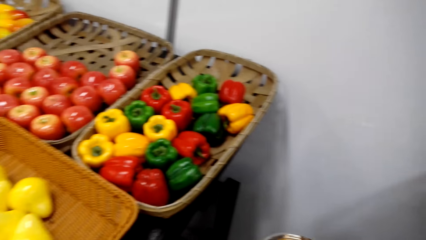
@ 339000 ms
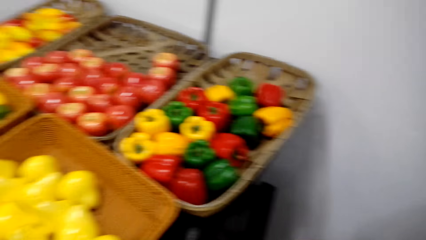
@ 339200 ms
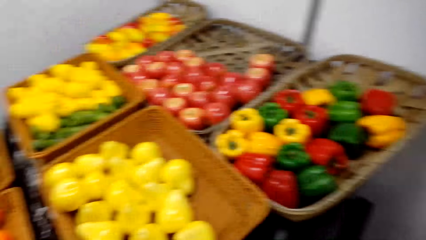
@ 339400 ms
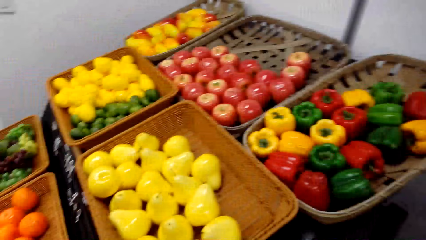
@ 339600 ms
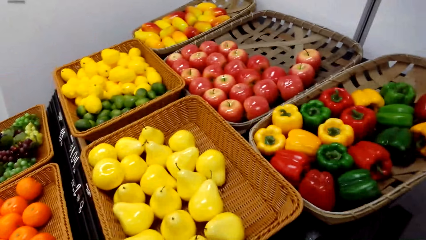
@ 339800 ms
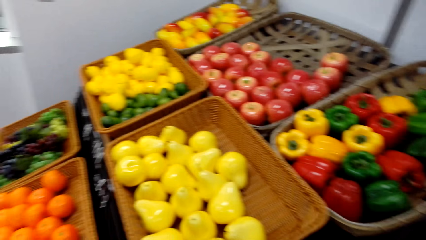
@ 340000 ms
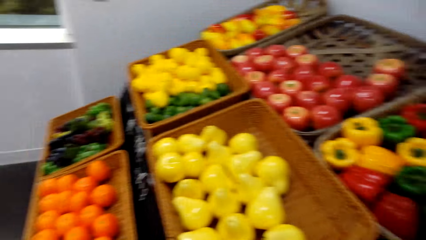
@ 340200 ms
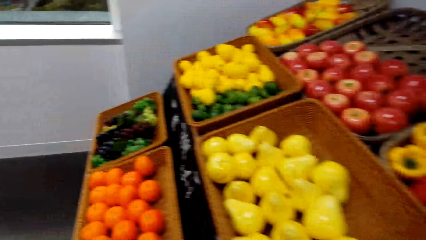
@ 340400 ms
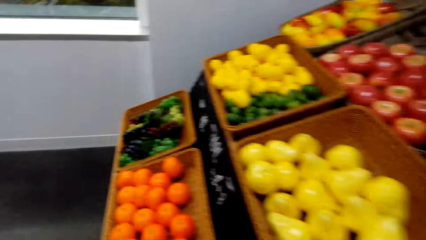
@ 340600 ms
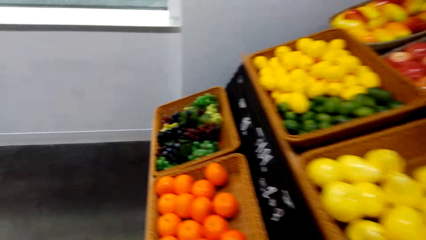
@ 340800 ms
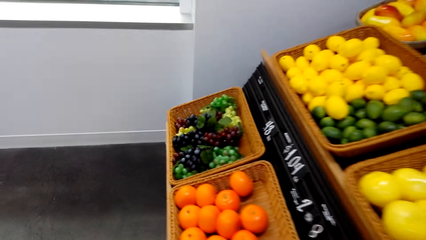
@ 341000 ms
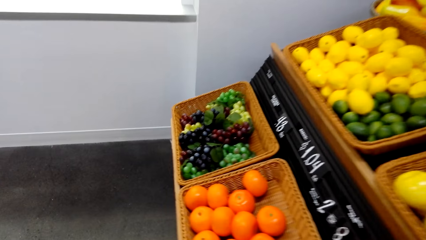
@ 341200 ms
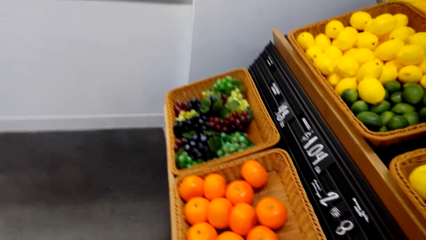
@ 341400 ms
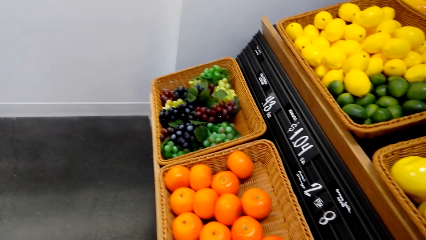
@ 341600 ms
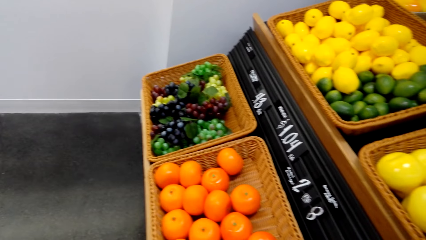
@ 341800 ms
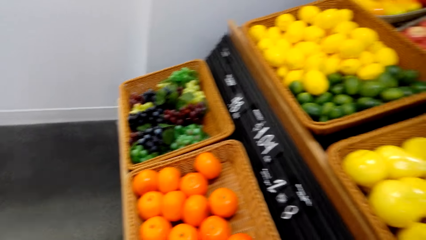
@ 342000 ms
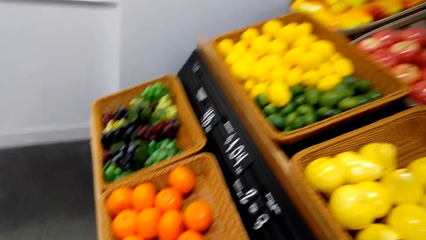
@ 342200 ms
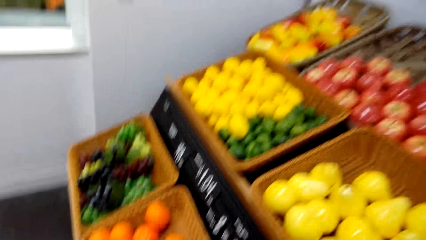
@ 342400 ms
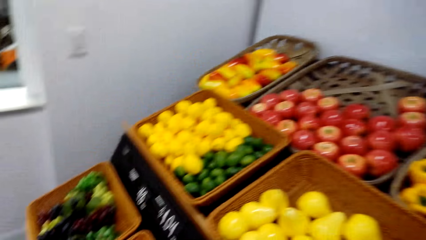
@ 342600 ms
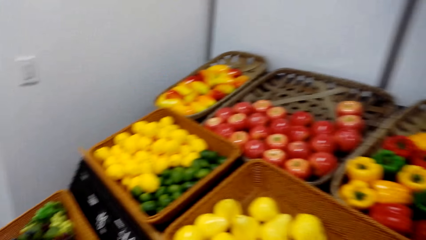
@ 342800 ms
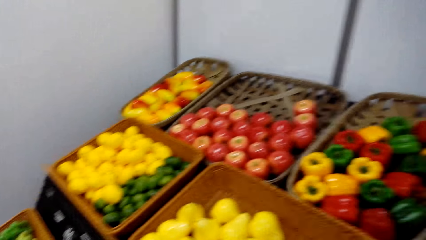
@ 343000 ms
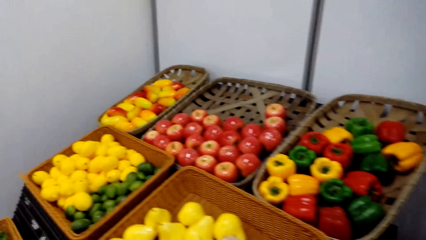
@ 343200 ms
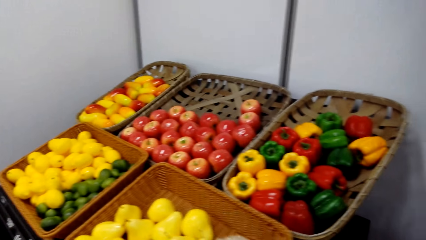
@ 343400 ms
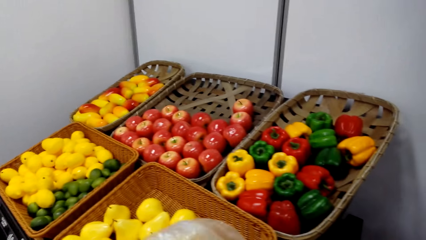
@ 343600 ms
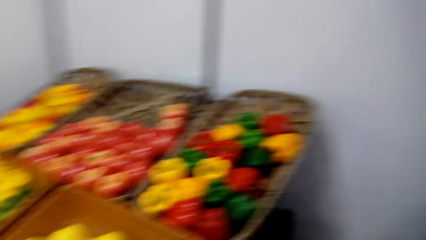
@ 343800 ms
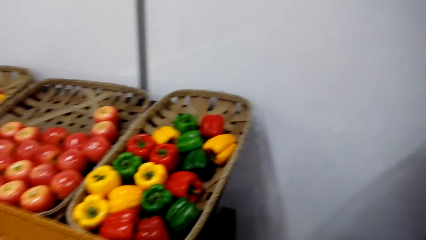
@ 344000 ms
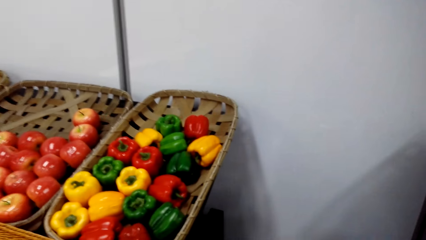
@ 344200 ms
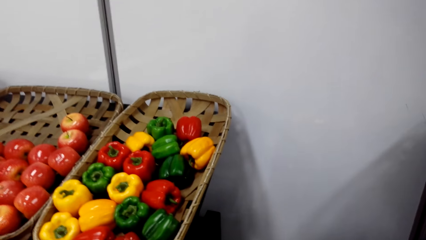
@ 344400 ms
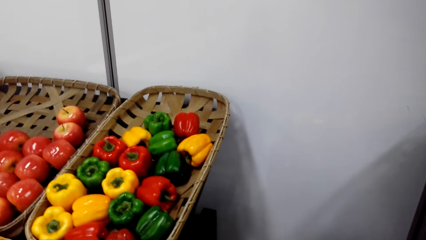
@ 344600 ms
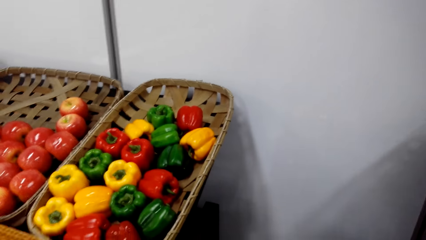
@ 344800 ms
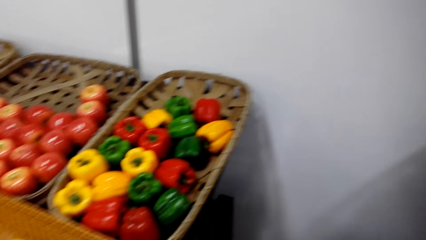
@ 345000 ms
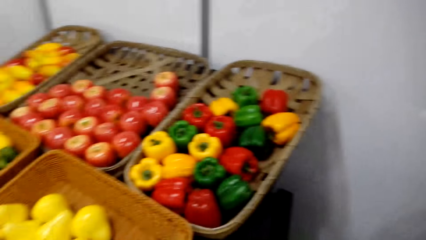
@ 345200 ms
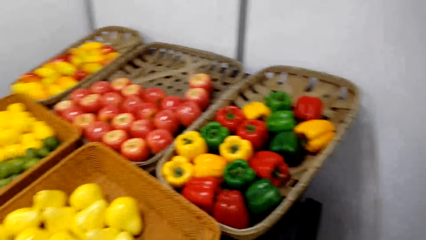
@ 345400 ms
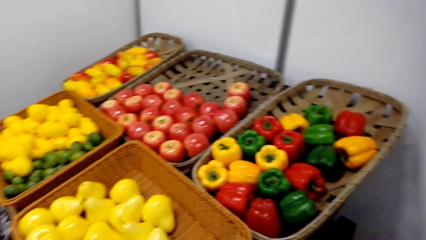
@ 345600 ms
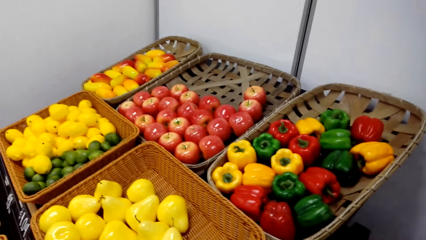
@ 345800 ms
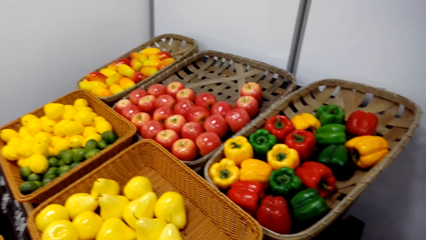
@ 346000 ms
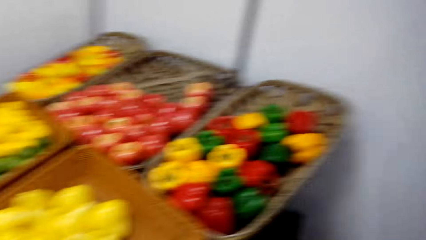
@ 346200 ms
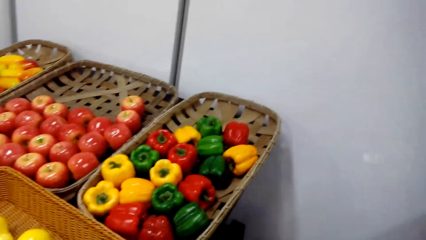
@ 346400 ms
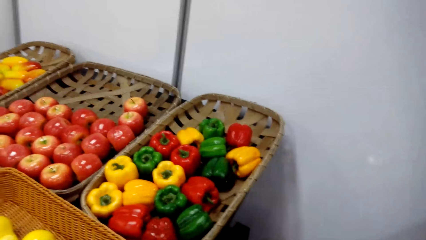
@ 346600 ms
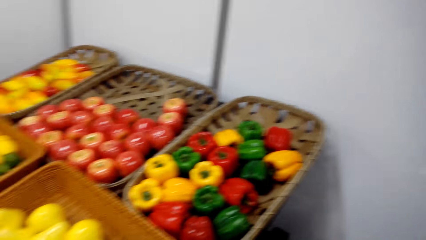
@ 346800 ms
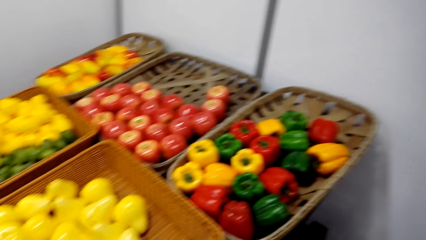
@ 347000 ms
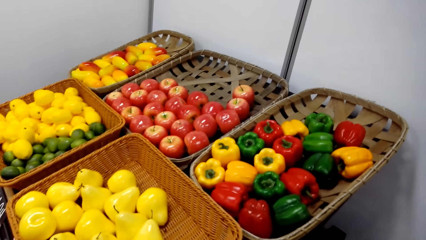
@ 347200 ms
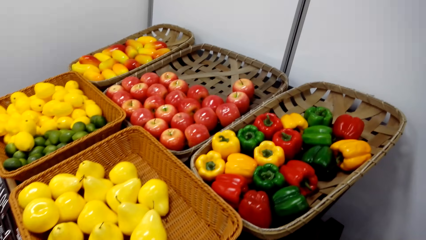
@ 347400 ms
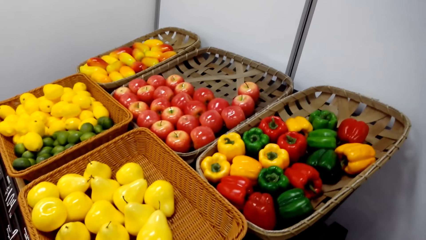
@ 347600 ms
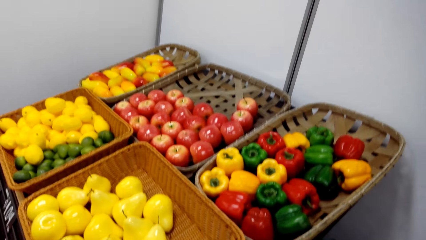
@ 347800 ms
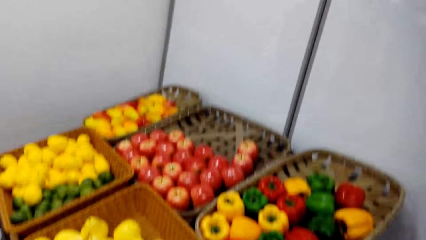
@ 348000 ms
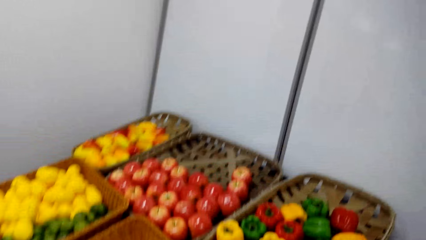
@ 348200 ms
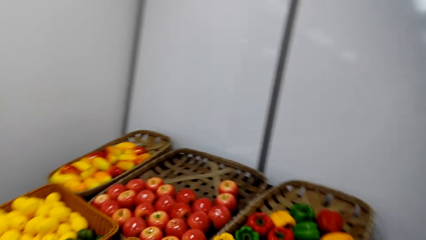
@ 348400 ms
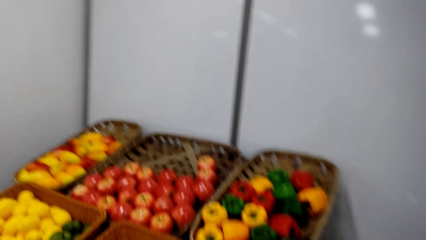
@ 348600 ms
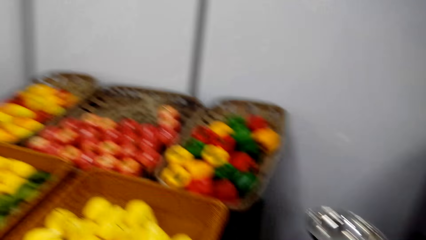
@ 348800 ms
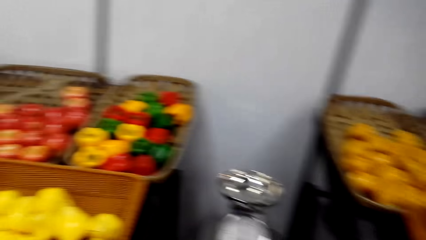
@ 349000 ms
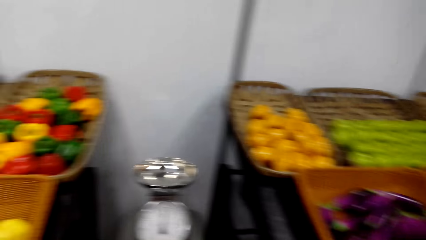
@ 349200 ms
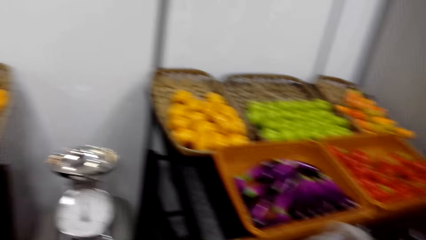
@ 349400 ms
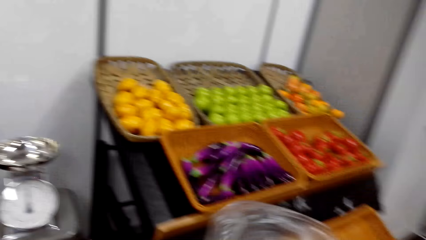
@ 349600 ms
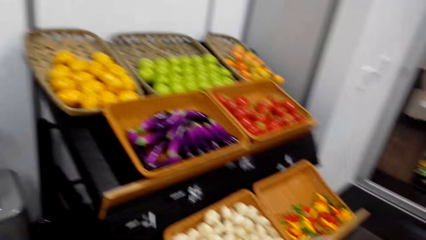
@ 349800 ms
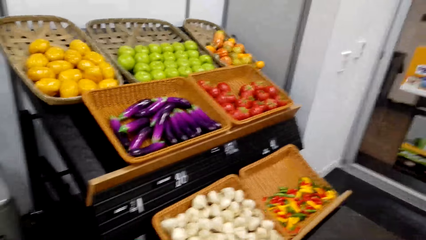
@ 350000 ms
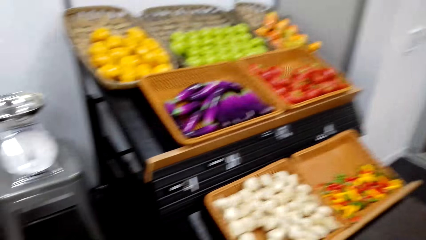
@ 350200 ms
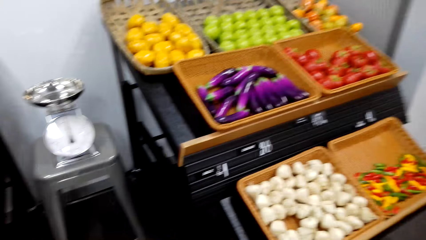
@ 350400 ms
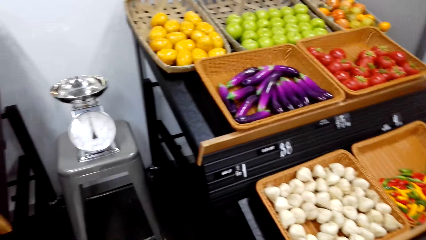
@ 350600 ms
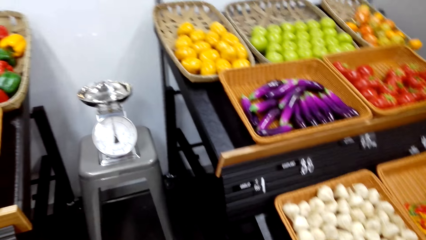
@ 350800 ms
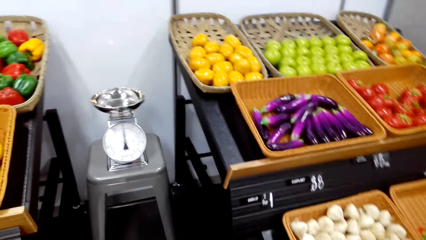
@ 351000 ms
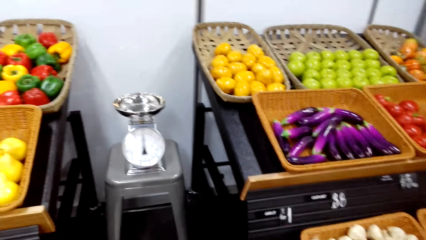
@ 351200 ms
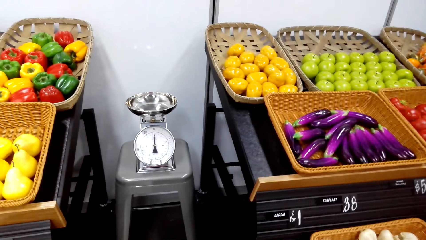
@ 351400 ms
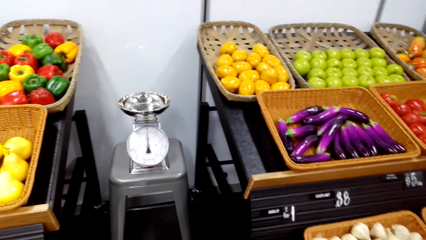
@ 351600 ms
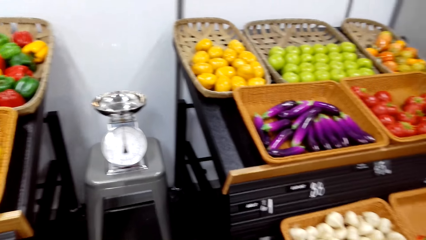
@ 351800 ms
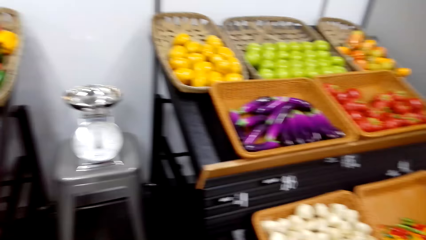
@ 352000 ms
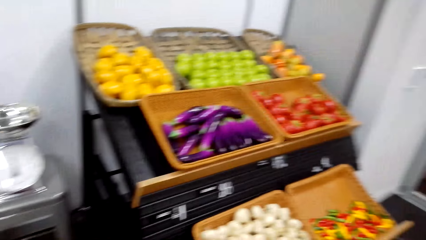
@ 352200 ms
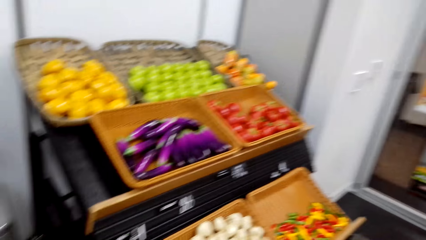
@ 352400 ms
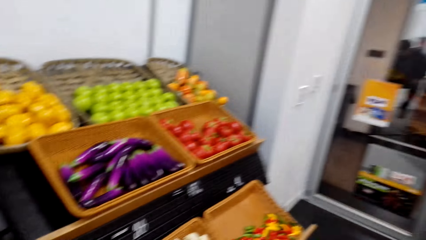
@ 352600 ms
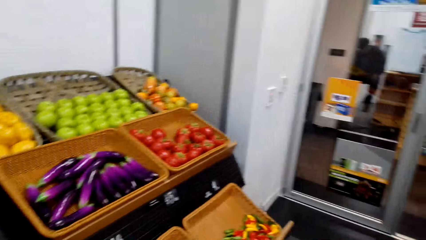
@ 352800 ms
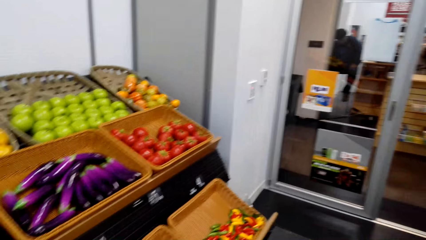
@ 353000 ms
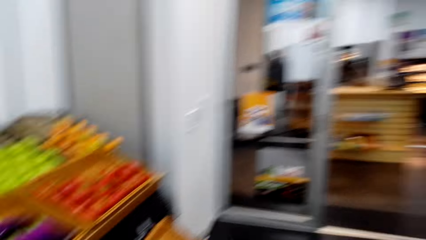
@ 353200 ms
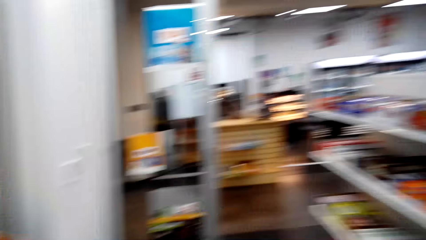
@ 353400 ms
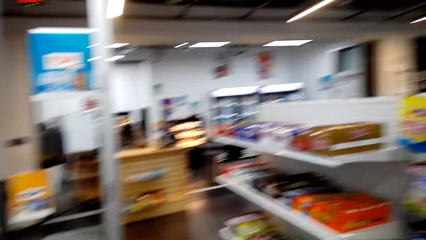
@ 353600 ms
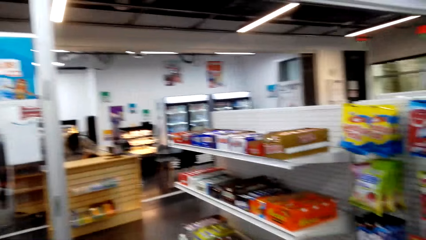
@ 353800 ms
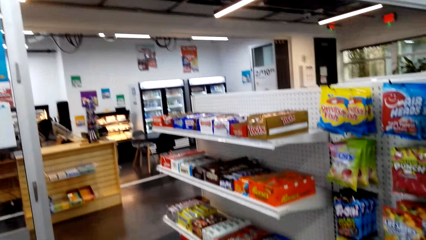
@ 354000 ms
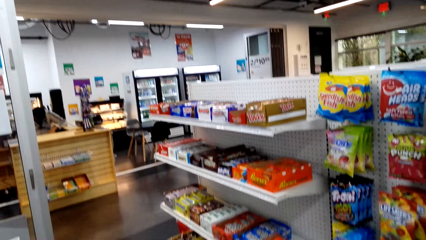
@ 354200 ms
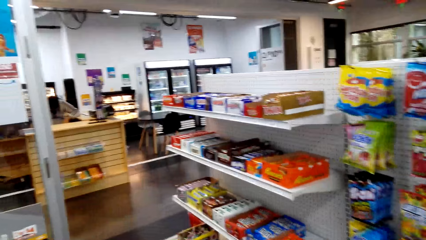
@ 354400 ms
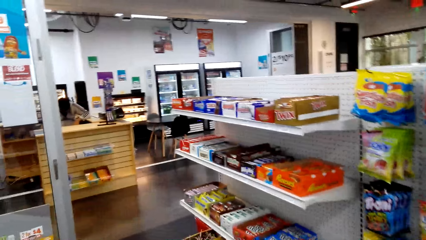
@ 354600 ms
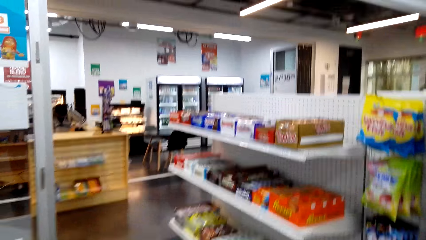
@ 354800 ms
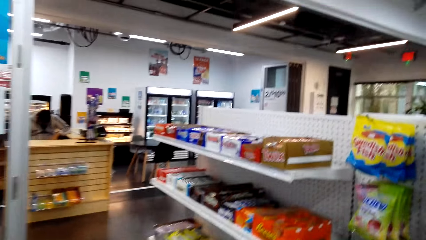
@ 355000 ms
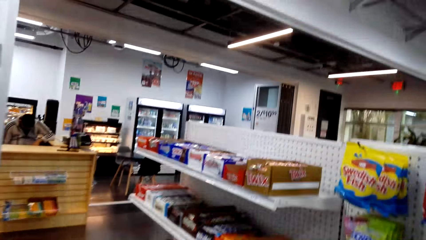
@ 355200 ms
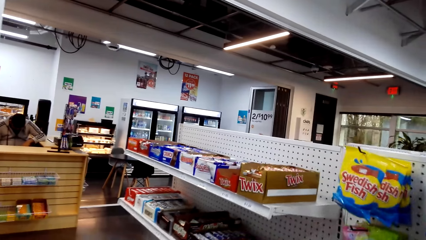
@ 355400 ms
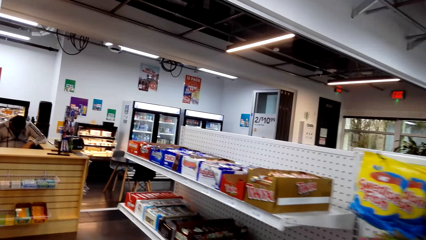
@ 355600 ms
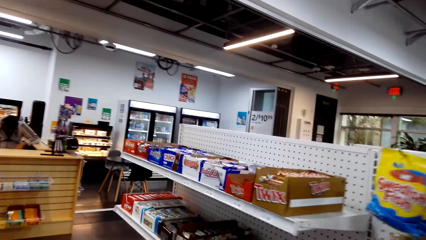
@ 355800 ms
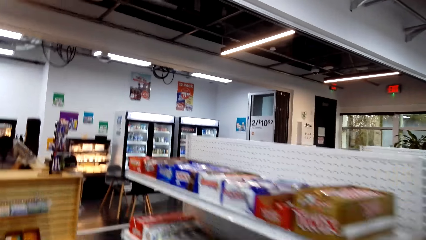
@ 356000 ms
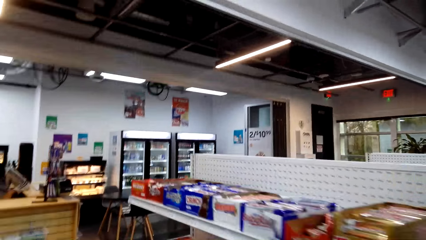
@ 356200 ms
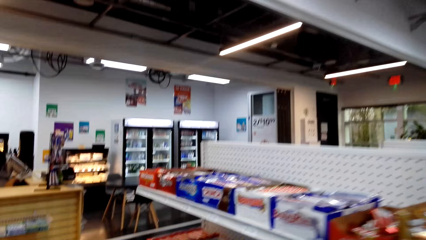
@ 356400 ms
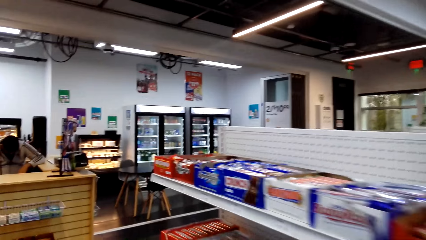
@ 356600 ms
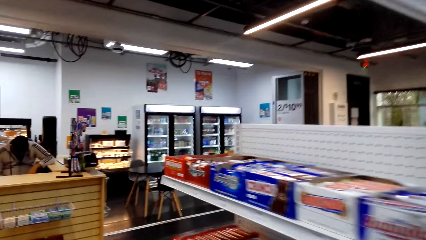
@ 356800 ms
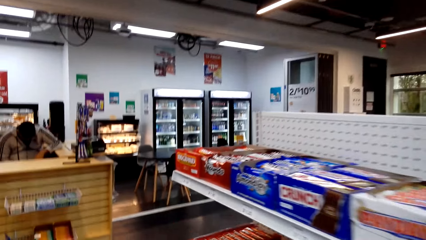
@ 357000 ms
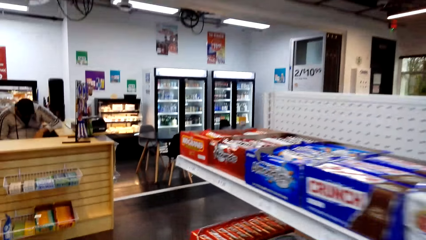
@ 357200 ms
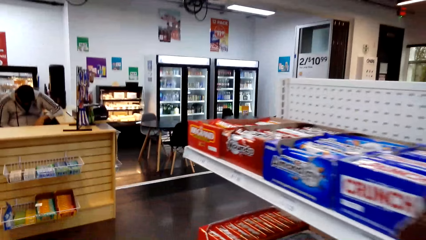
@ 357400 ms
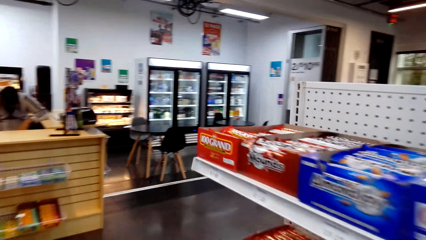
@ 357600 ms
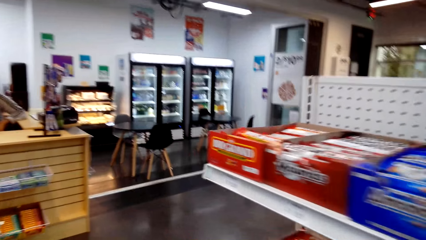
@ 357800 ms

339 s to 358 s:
The camera wearer walks around the supermarket. They hold a polythene bag. They look at the fruit shelf. They walk around the supermarket.
